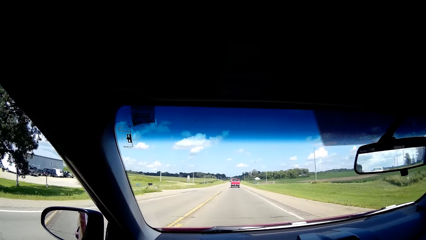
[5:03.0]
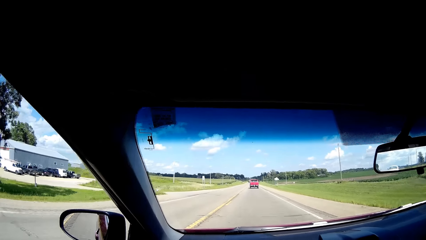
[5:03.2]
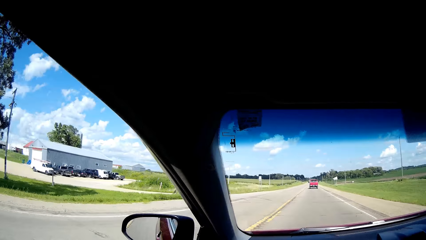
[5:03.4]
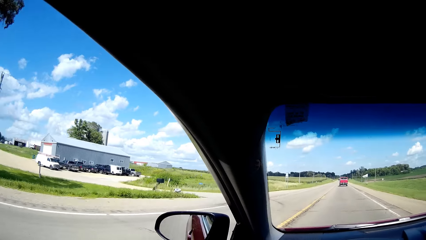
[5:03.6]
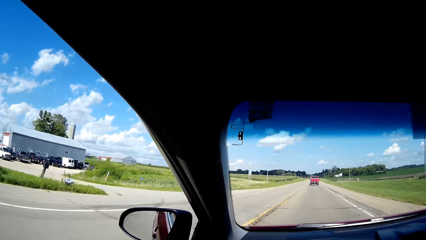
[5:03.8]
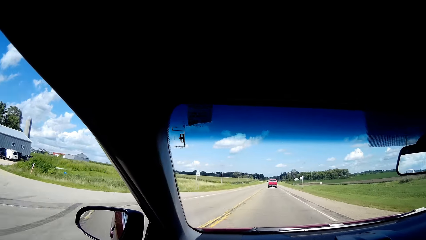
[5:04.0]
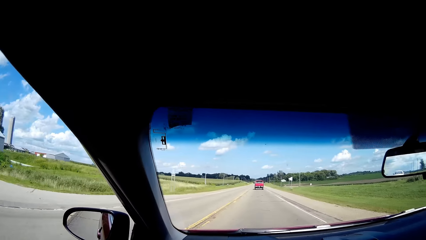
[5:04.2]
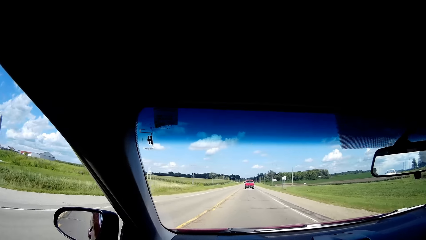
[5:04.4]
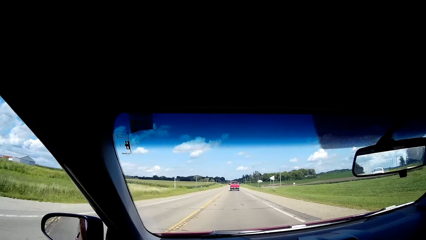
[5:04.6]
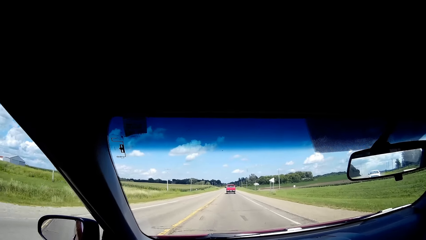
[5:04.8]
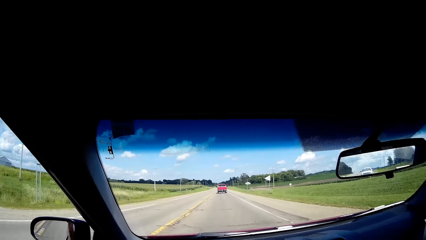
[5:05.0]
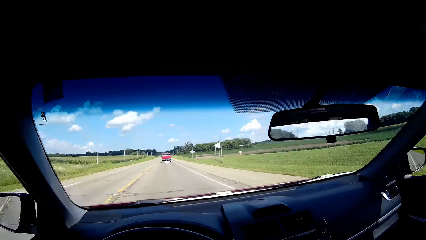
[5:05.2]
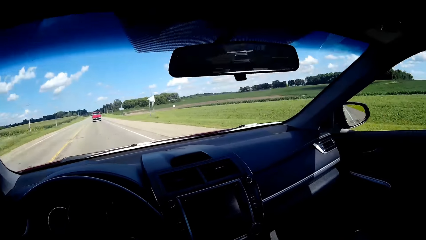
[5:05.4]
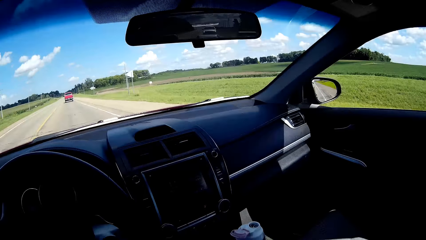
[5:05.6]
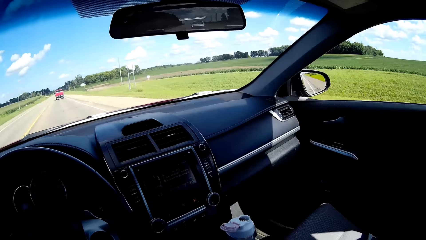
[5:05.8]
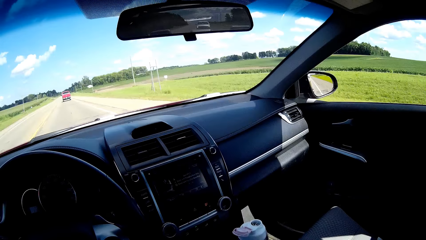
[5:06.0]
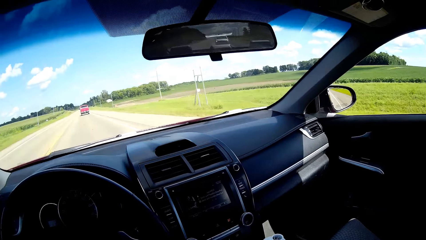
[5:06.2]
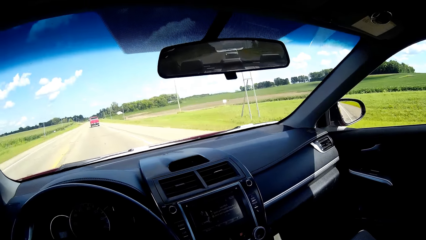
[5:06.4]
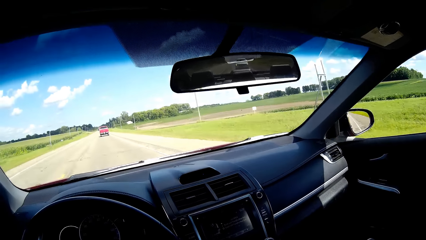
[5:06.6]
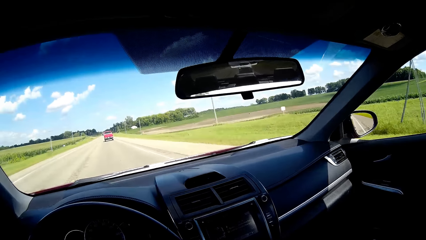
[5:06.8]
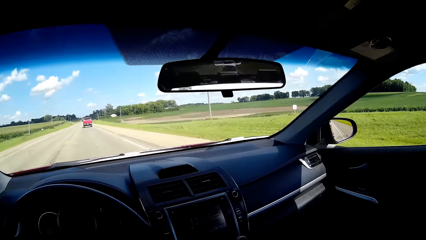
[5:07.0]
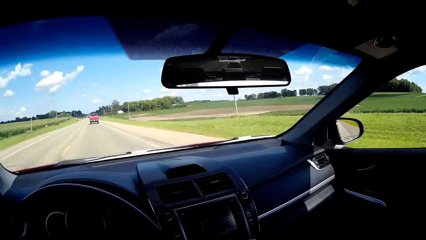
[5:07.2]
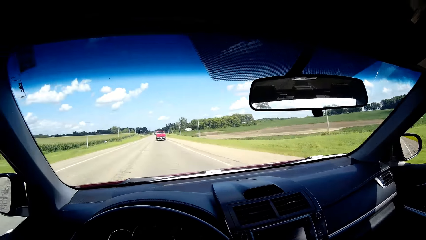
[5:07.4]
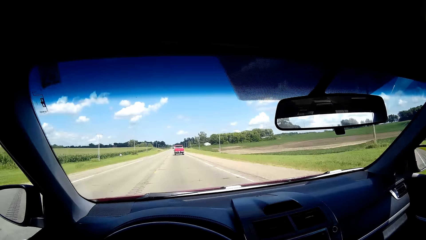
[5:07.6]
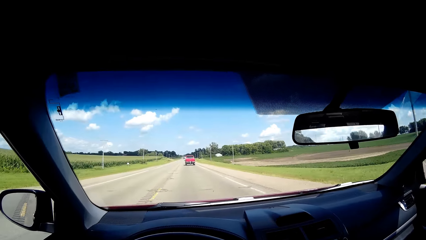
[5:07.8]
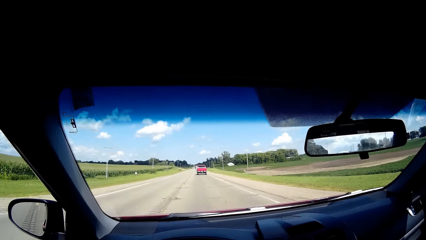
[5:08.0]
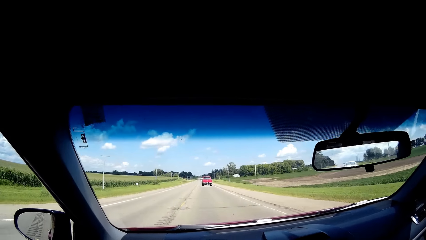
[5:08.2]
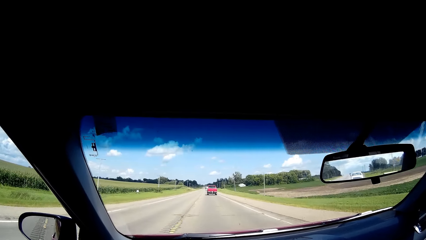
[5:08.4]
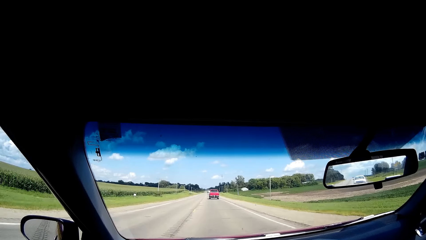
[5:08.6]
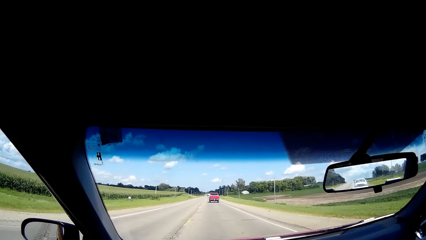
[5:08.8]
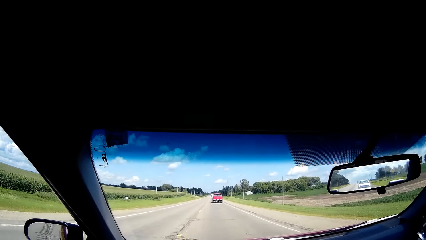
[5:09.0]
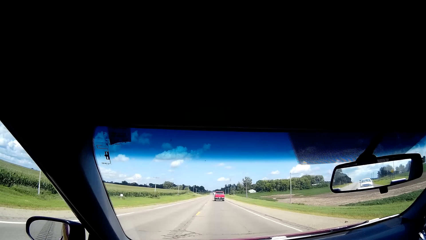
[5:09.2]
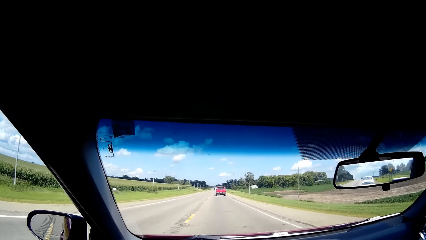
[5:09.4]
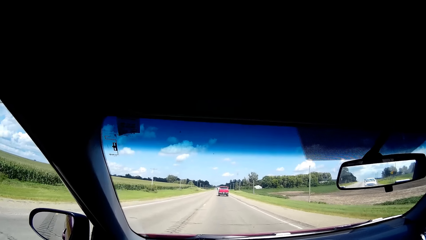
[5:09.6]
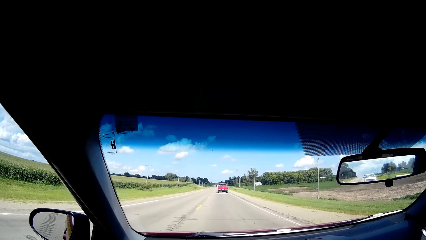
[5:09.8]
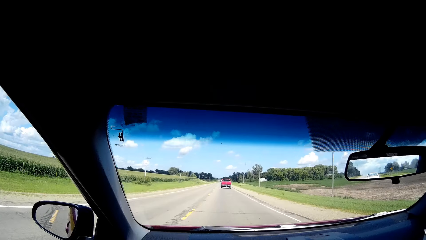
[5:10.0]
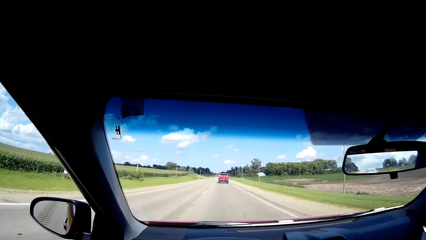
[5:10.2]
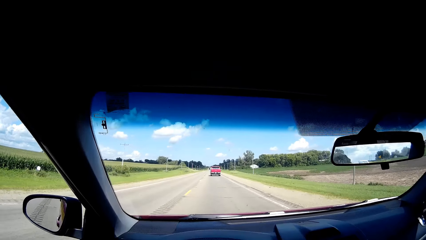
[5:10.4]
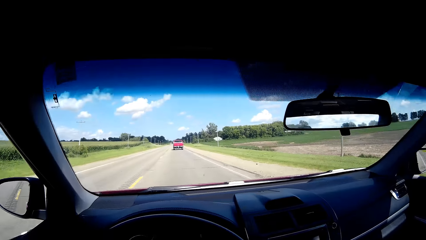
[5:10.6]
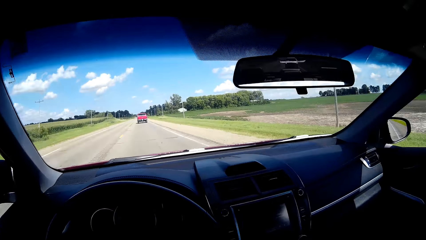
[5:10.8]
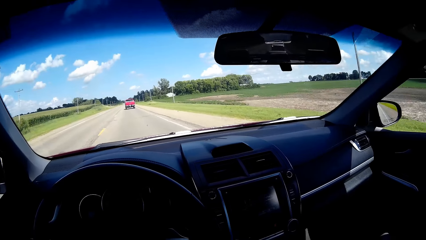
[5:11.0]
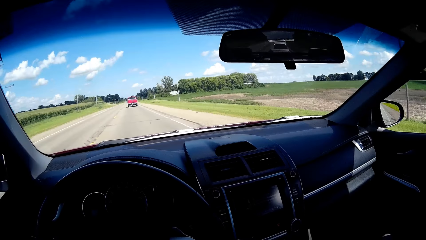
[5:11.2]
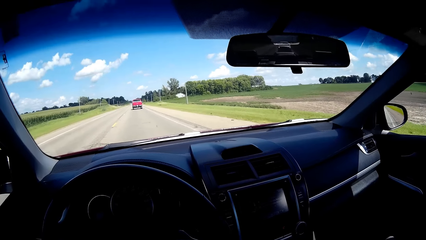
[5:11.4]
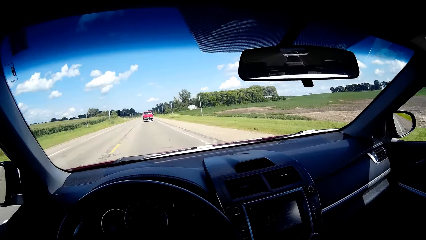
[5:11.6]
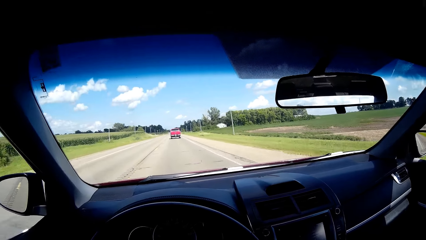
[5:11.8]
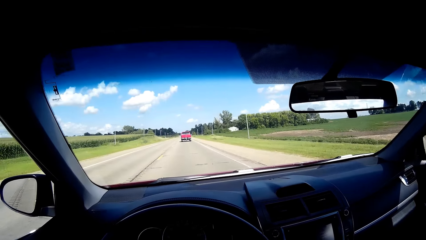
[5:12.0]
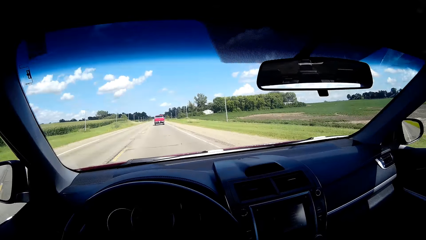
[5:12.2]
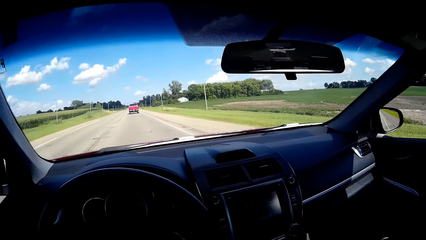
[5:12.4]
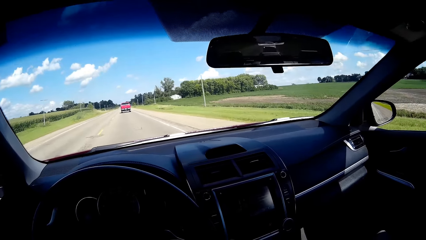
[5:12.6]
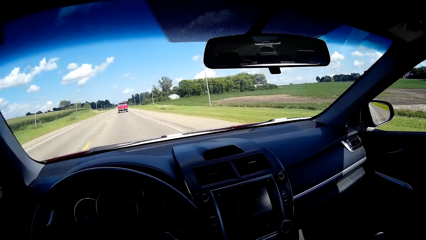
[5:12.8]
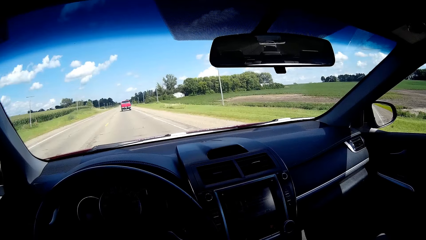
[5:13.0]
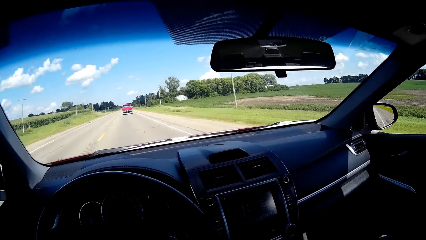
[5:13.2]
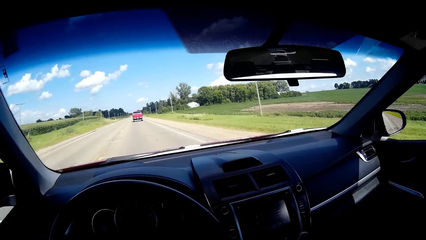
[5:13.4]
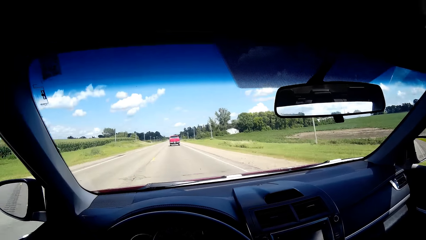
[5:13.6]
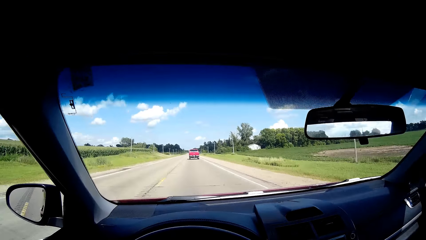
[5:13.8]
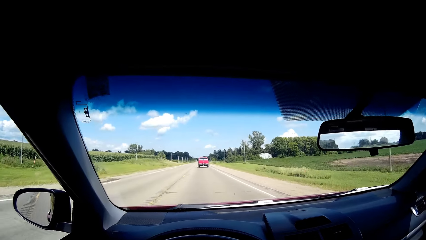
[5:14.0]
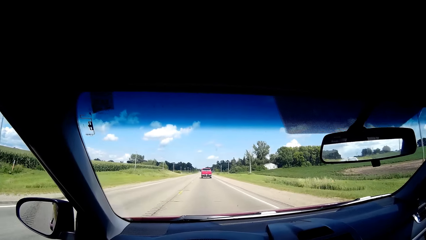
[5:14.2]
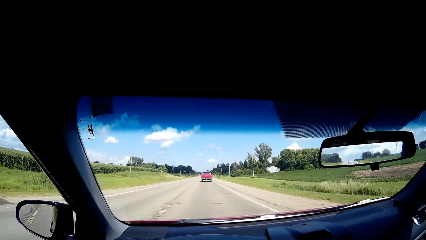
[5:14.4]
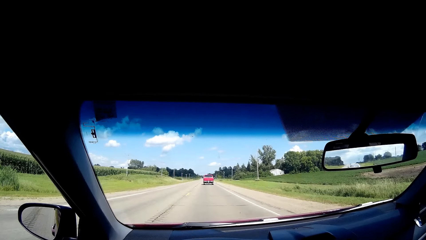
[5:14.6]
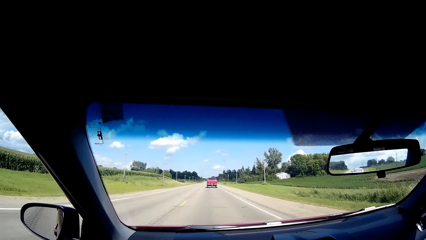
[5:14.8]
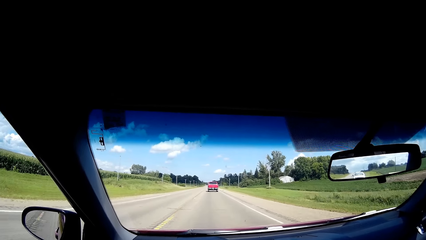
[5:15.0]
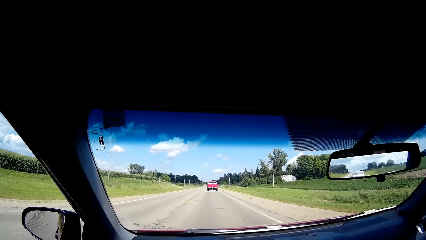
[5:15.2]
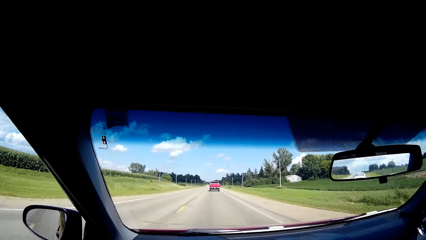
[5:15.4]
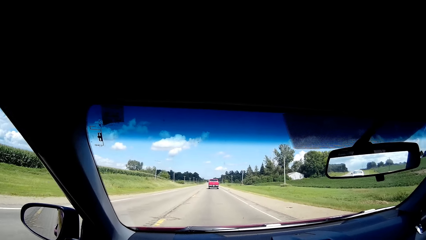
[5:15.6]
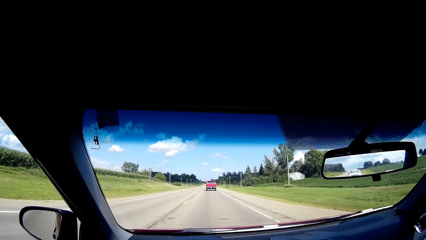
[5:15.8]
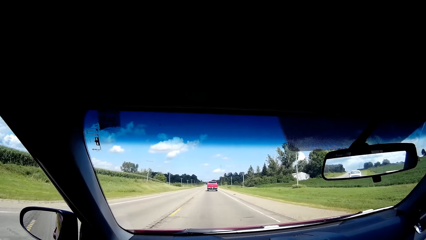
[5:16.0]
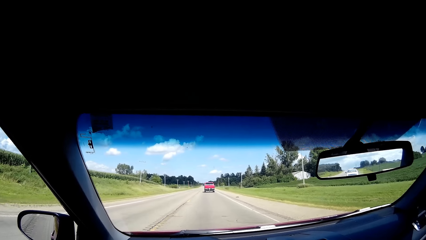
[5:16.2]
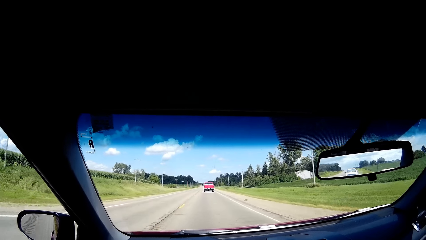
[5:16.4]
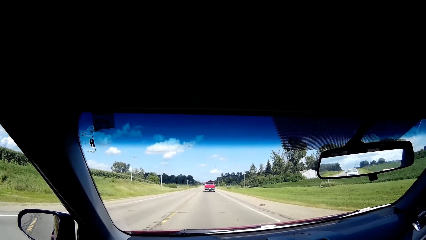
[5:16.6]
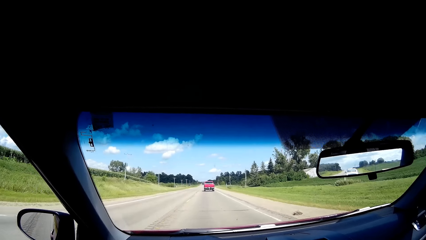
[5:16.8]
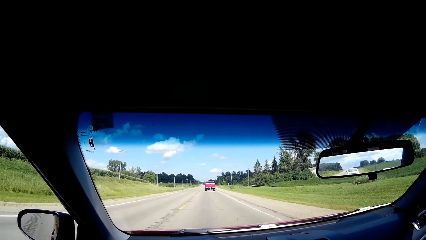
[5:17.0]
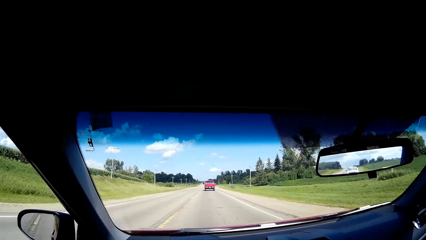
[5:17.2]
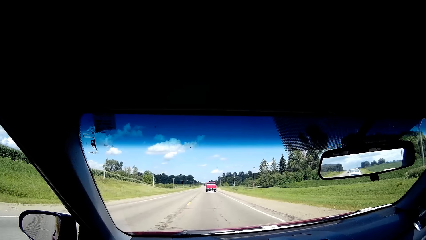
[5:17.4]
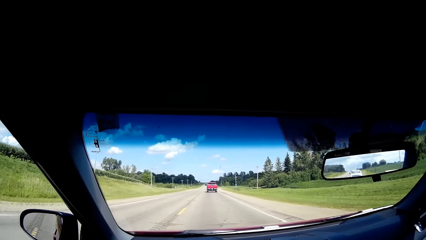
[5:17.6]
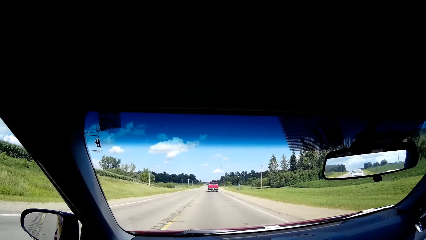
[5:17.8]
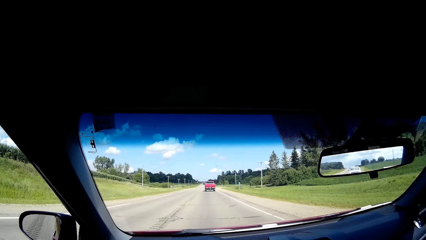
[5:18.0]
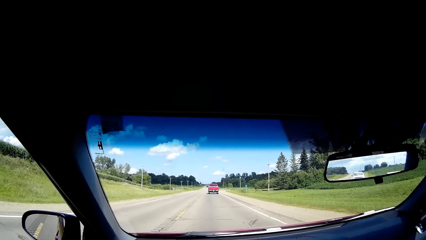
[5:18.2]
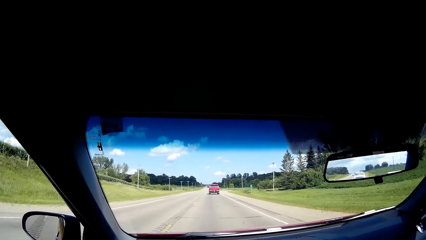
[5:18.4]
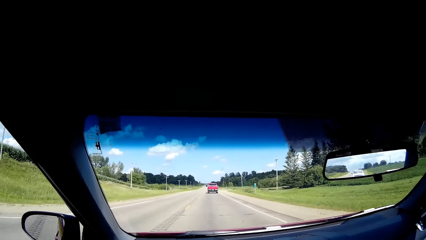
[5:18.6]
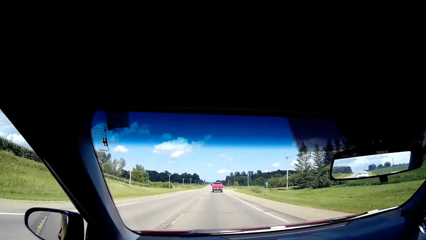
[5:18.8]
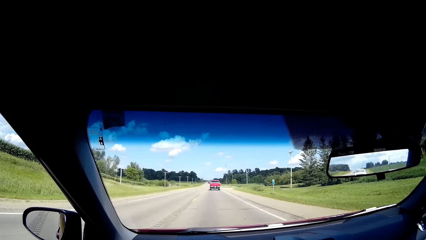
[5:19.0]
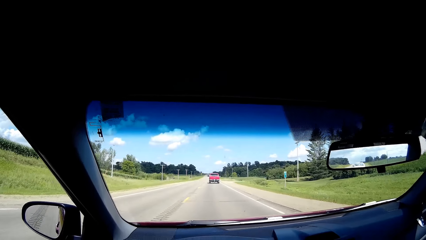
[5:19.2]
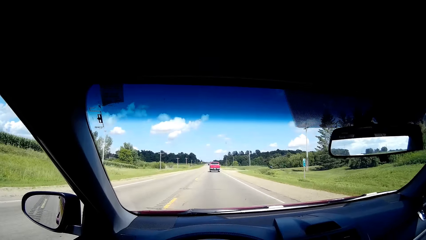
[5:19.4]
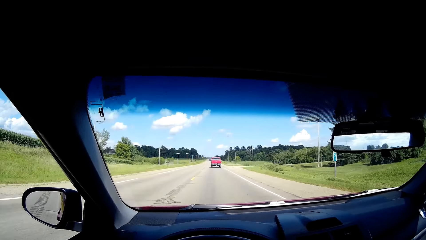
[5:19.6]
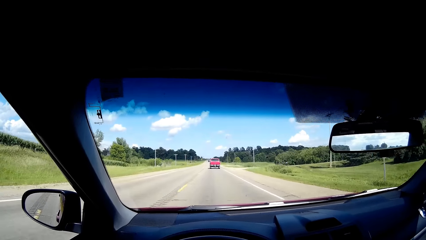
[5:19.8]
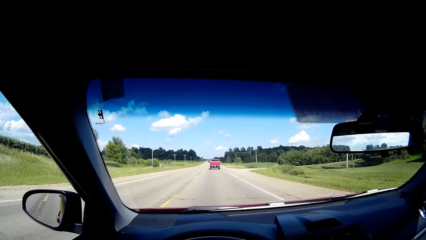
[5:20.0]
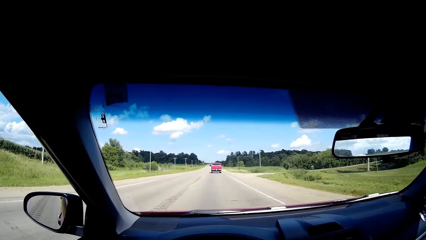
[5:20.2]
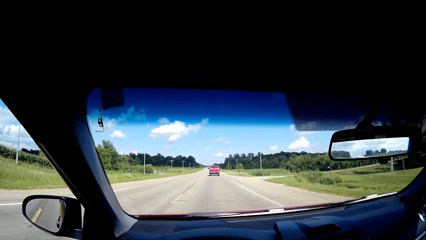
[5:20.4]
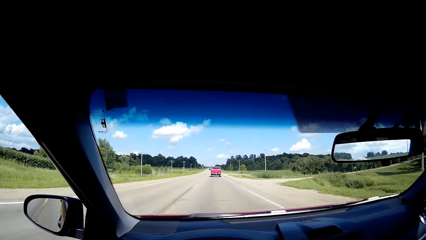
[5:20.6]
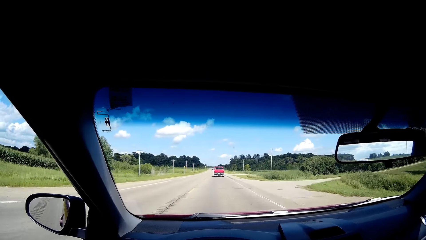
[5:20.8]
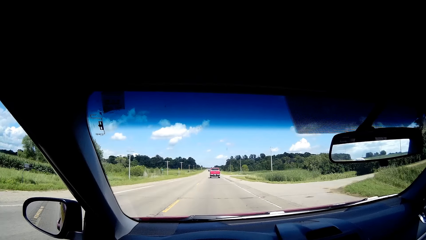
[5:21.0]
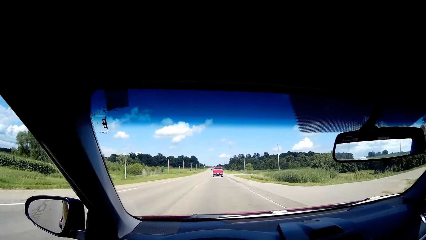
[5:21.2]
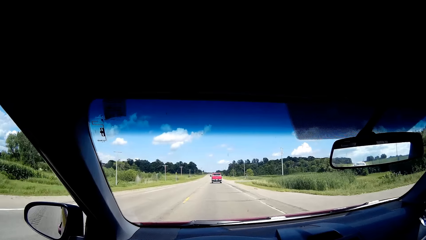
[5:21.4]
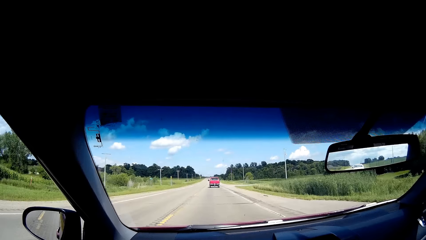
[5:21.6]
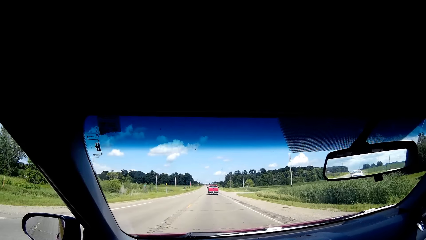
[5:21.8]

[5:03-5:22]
The camera wearer looks around the car. They focus on the road. They look around the car. They focus on the road.
